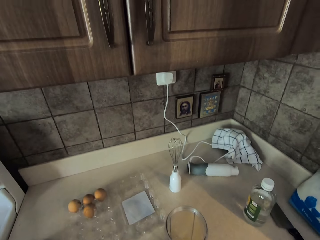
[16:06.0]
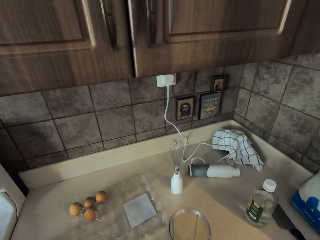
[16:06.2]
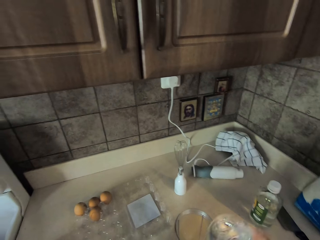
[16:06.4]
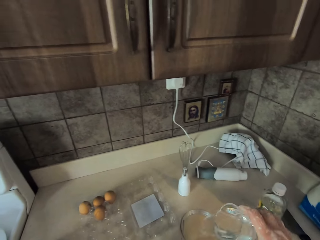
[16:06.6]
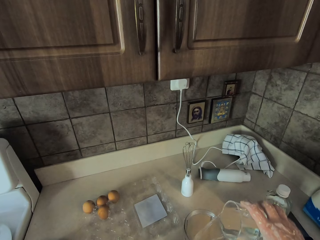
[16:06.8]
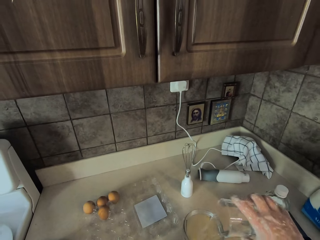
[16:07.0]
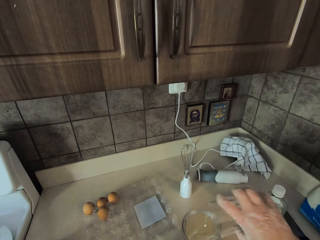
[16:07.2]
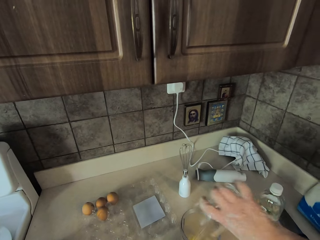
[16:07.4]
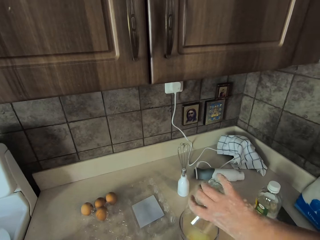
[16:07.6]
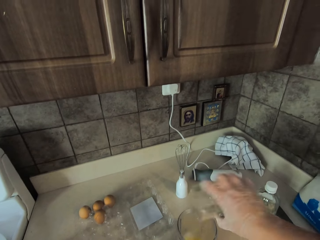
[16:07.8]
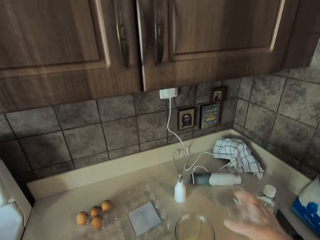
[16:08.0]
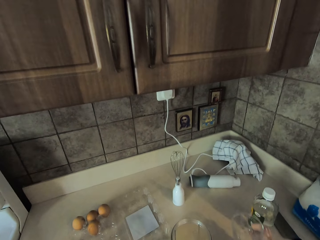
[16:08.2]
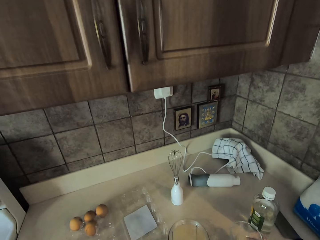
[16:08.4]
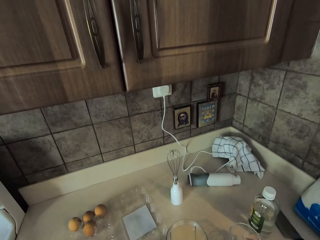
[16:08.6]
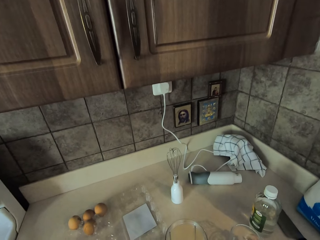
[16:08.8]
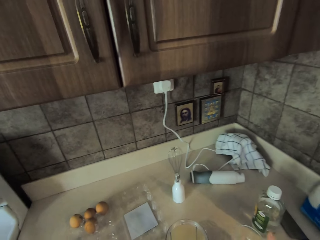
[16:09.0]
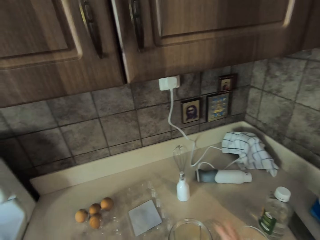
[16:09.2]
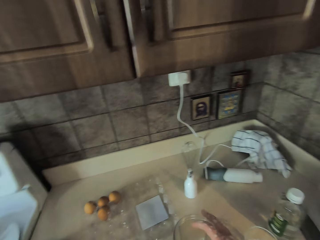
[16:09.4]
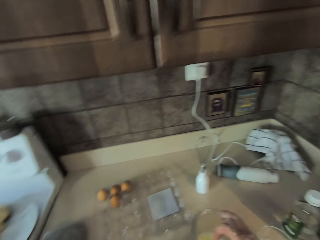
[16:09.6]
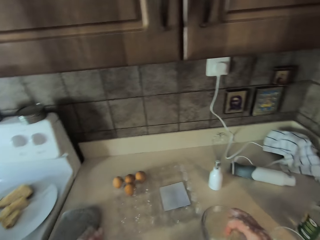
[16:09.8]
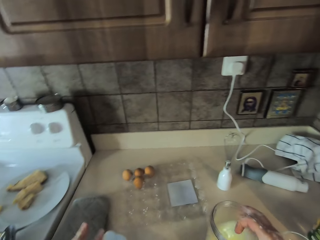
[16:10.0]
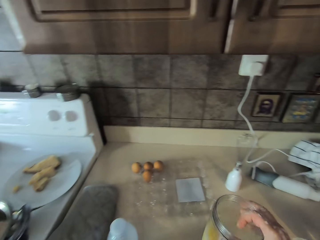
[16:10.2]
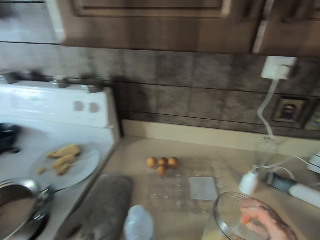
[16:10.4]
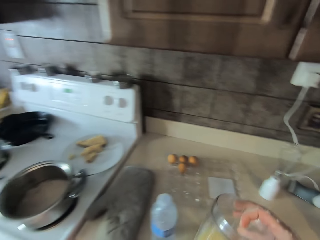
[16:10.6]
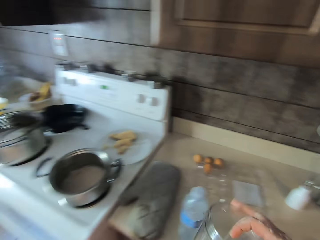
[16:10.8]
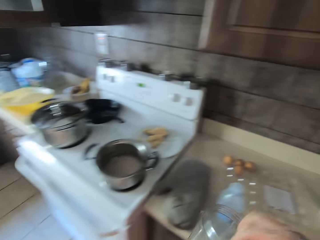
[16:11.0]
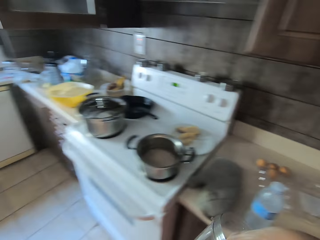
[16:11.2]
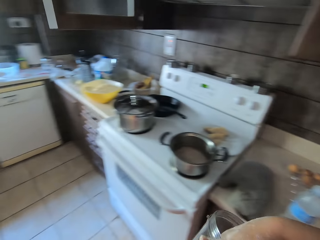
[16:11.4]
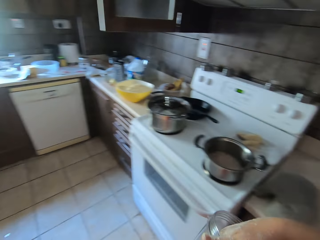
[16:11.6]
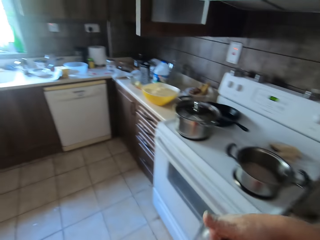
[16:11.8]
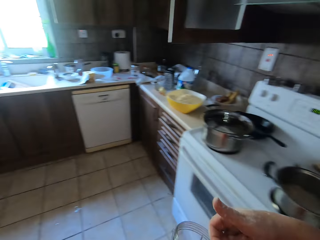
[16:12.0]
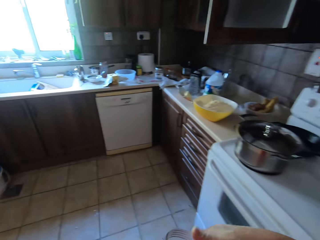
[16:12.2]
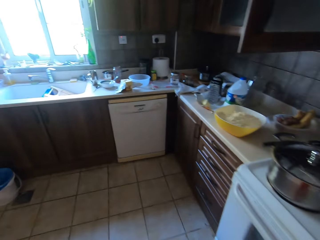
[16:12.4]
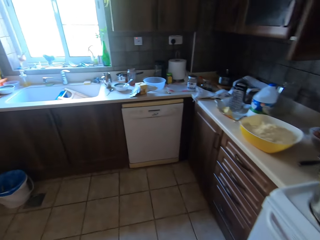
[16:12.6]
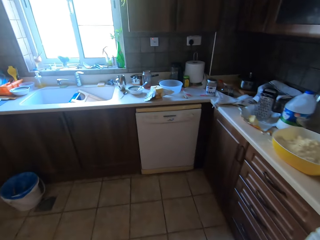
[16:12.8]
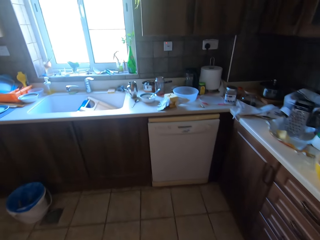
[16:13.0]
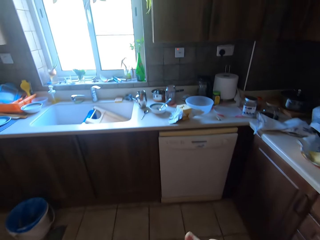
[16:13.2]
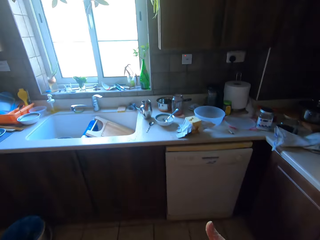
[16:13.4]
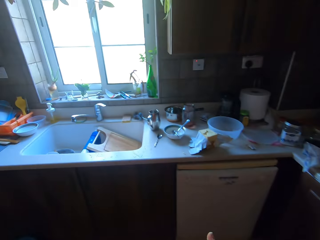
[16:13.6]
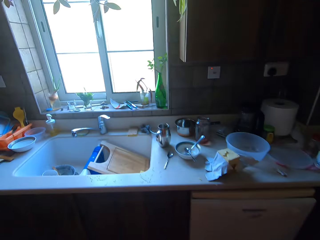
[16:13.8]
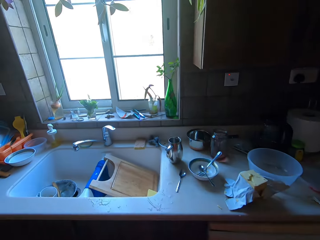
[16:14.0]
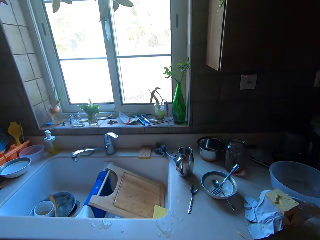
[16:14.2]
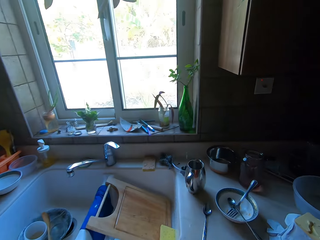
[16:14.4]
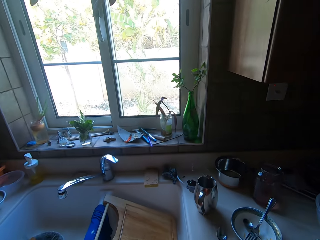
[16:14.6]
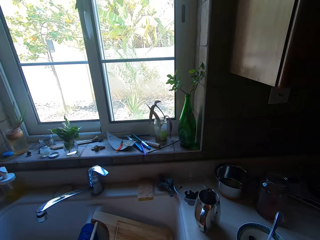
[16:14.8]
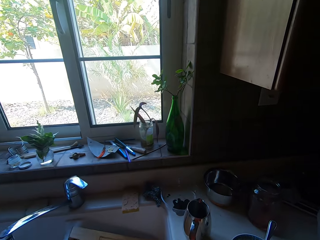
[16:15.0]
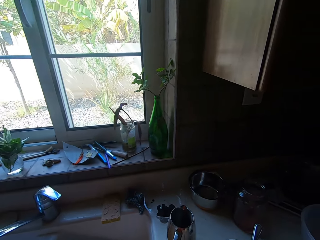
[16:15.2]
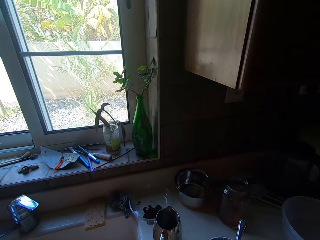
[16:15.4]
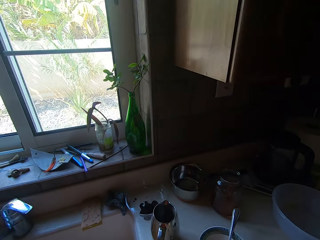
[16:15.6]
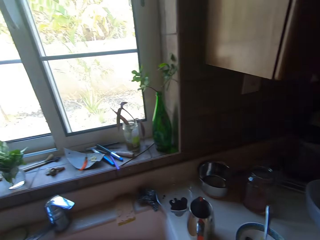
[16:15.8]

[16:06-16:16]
The camera wearer pours something in a glass jar or jug. They place the glass on the kitchen bench. They lift up the glass jar and shake the glass jar. They move around. They insert hand in the jug. They remove hand from the jug. They walk towards the sink.

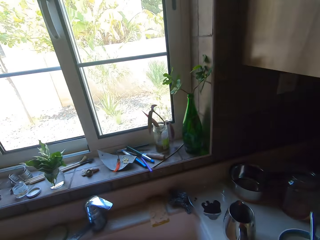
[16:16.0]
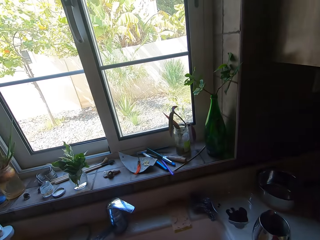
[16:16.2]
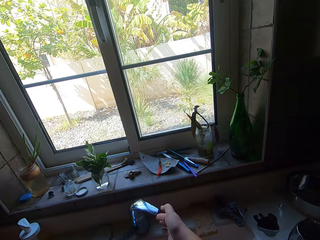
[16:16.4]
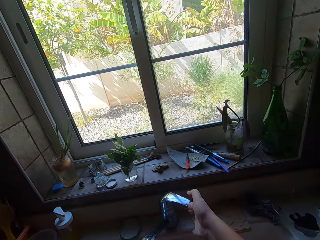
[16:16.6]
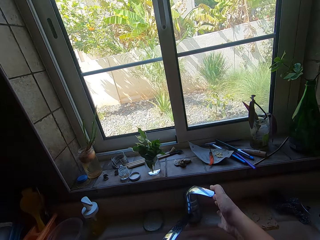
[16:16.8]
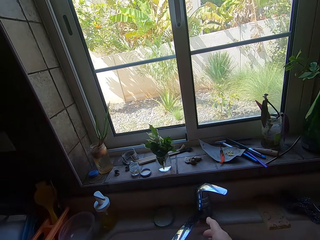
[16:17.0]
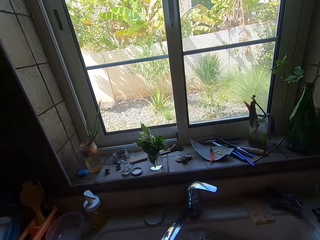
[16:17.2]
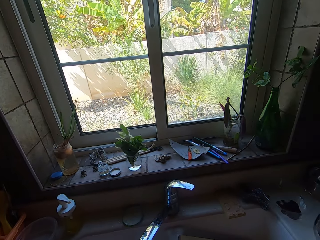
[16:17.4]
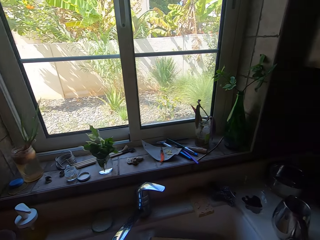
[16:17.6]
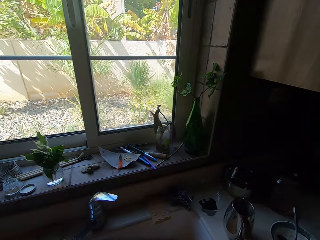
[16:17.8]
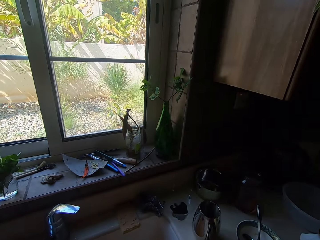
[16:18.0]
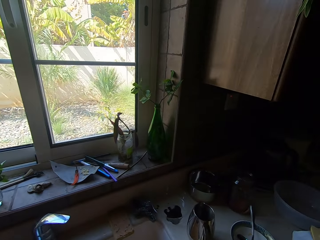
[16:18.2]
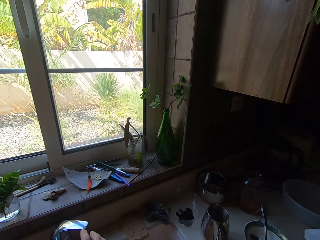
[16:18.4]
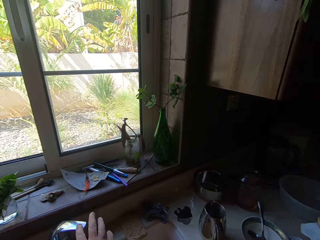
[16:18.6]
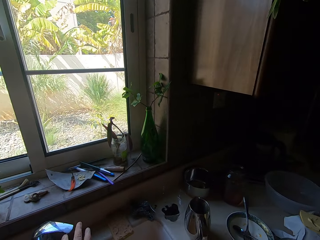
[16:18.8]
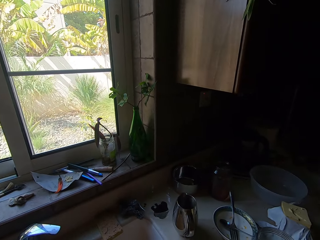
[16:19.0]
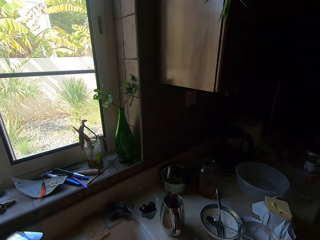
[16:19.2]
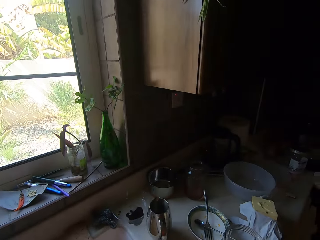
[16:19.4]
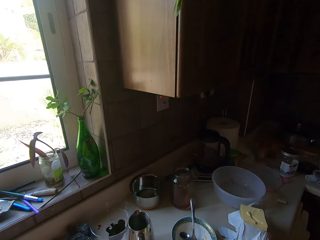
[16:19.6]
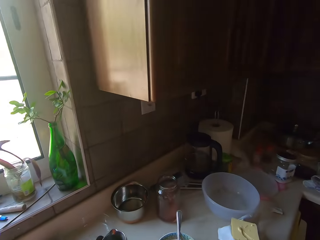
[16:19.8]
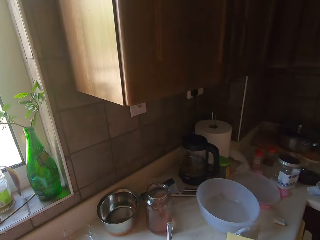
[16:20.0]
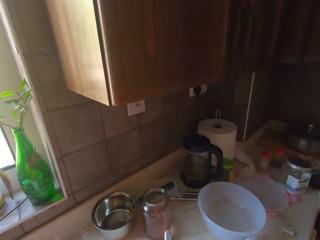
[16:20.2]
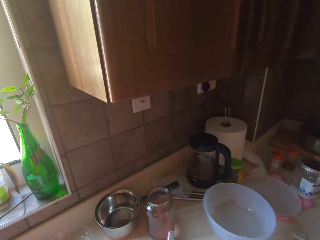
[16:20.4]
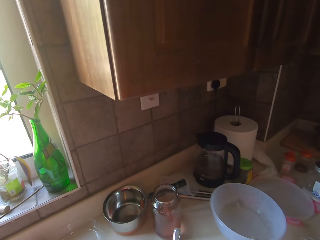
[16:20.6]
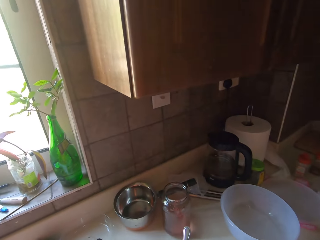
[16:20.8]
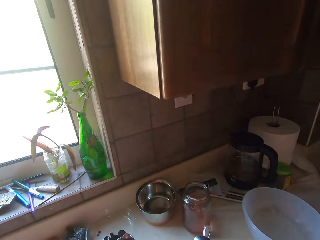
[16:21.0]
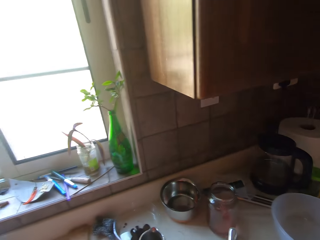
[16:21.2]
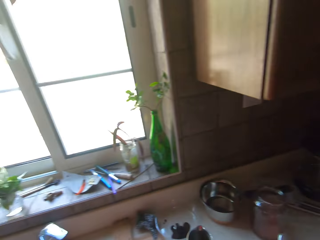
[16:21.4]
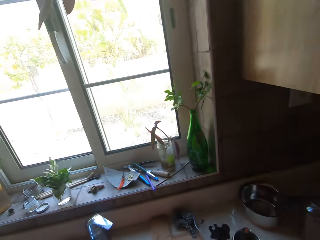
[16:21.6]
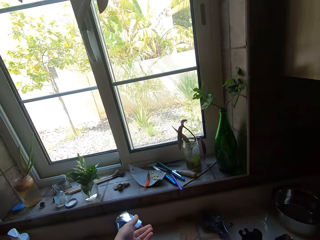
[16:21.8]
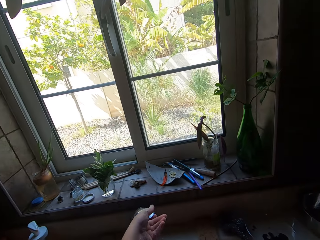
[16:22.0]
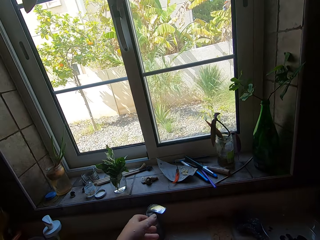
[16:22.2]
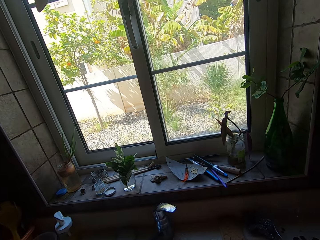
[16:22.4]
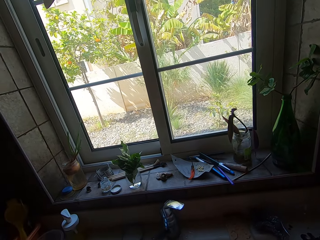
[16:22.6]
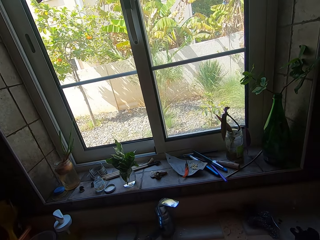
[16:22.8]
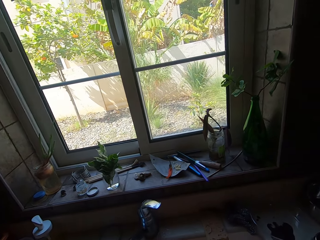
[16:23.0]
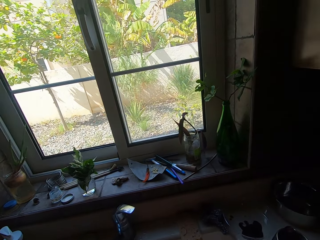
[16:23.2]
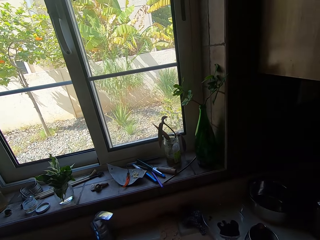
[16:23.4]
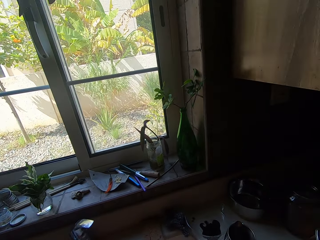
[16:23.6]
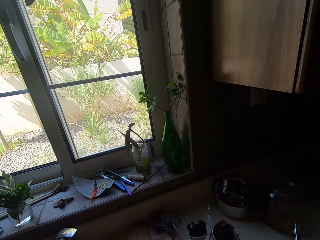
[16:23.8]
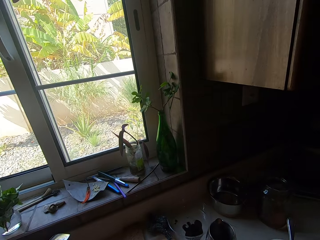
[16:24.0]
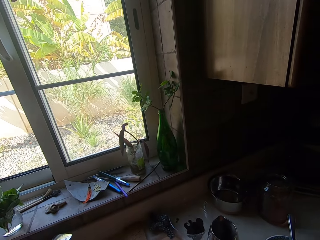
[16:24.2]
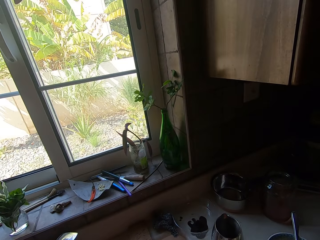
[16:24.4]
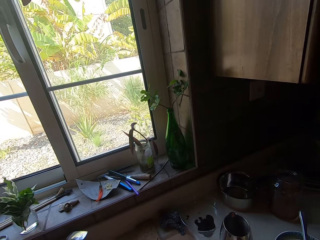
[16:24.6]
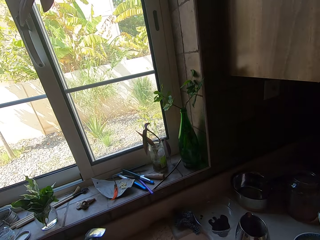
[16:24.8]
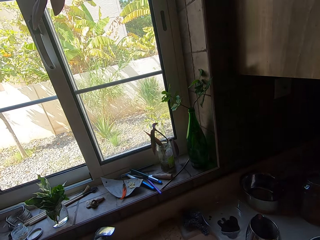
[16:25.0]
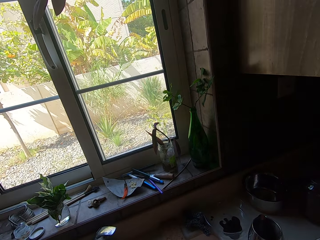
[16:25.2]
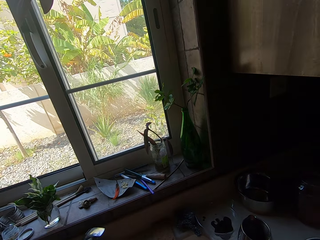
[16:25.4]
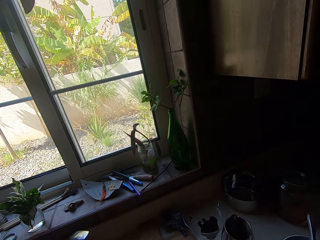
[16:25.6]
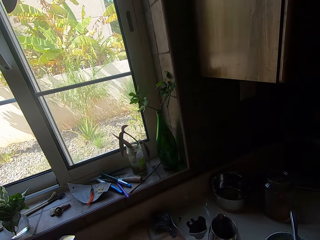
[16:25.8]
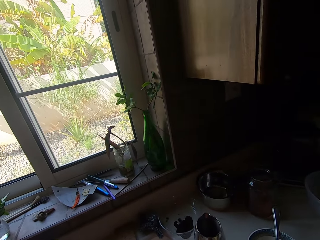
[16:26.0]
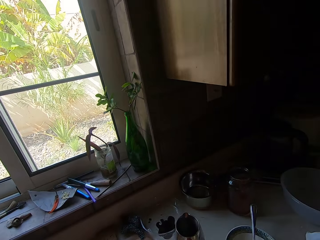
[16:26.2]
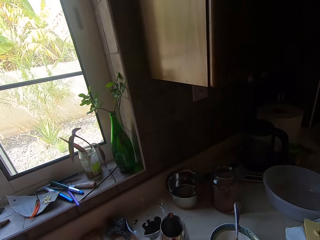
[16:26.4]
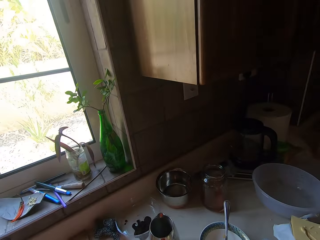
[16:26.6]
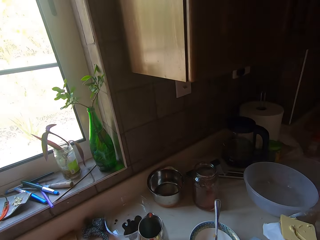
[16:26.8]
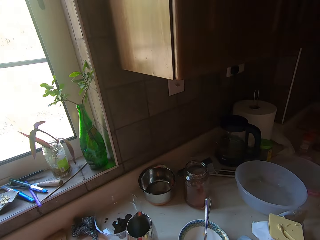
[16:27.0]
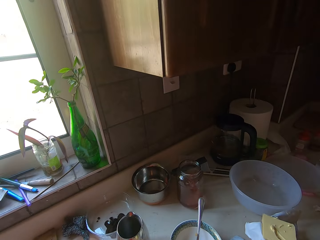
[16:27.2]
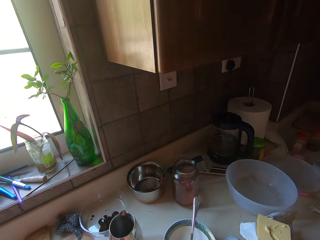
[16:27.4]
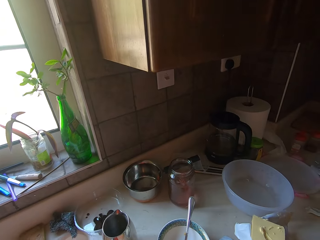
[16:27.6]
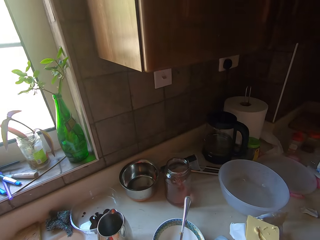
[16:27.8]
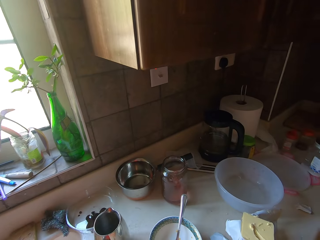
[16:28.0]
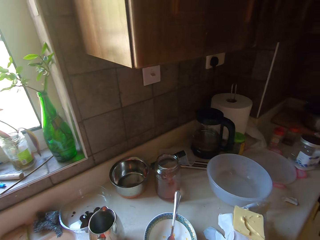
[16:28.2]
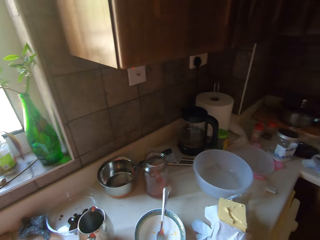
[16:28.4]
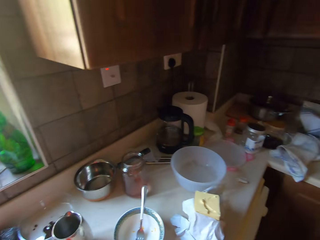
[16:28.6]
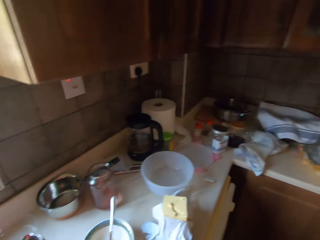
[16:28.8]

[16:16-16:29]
The camera wearer opens a tap. They close the tap. They move around. They open the tap.
